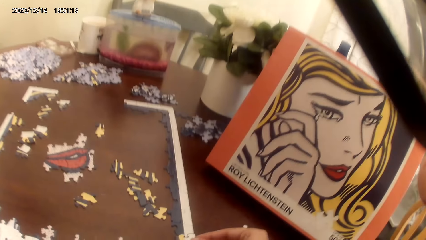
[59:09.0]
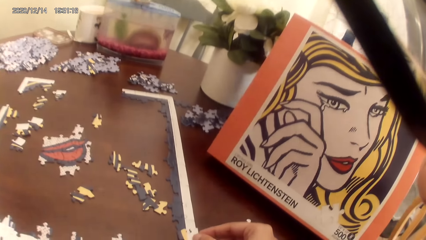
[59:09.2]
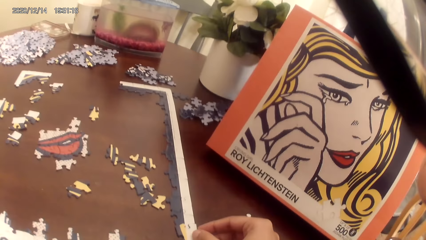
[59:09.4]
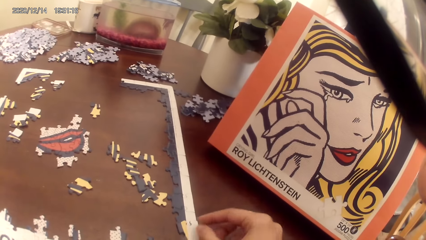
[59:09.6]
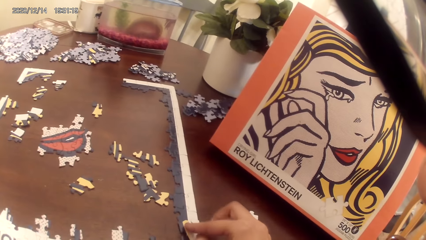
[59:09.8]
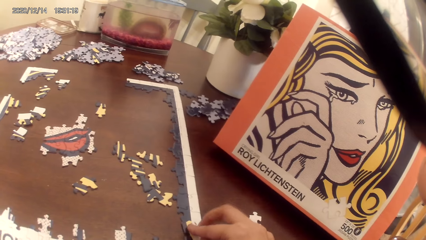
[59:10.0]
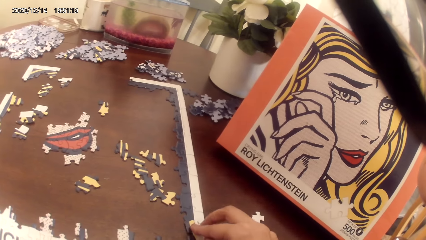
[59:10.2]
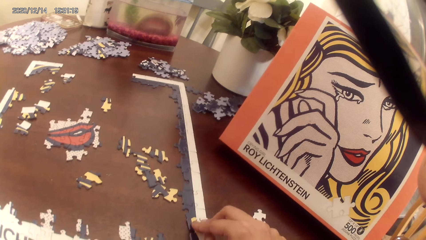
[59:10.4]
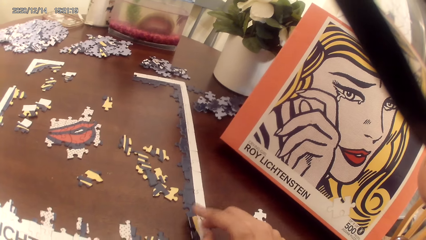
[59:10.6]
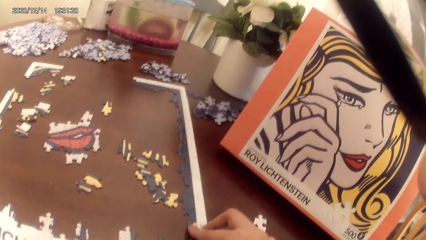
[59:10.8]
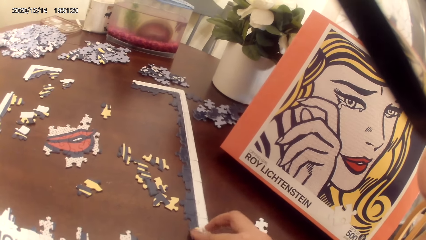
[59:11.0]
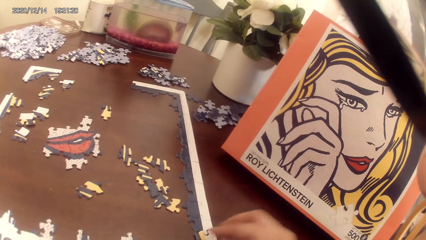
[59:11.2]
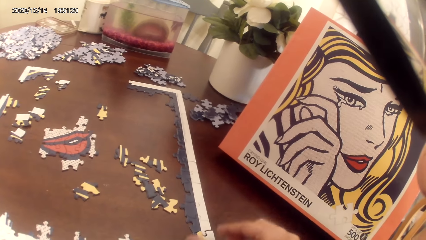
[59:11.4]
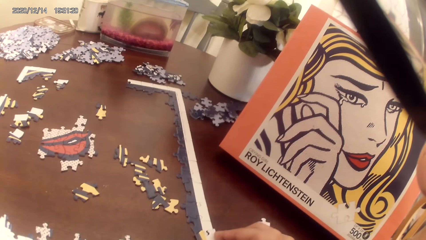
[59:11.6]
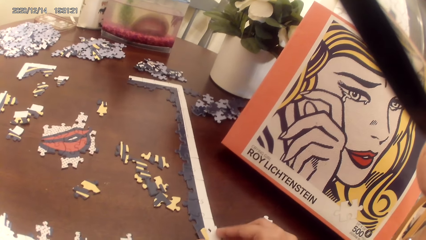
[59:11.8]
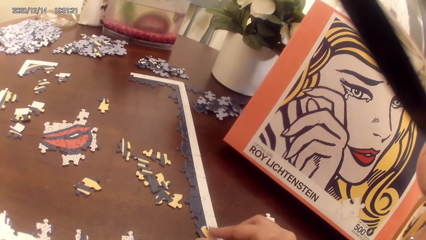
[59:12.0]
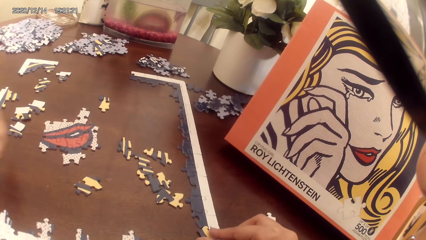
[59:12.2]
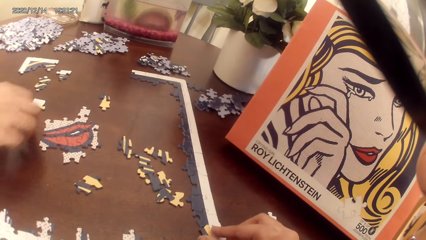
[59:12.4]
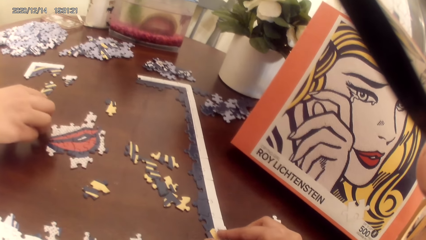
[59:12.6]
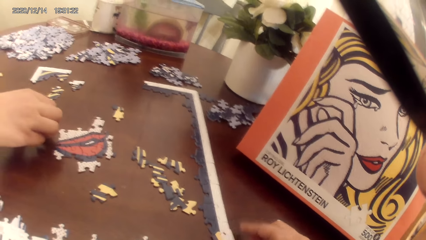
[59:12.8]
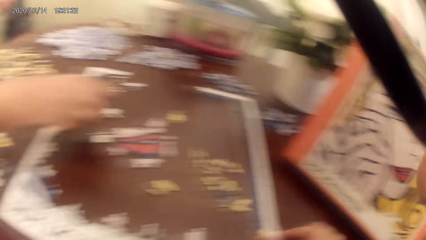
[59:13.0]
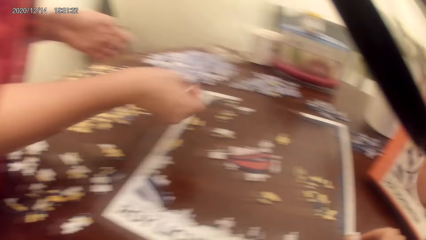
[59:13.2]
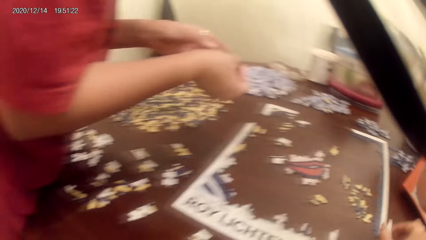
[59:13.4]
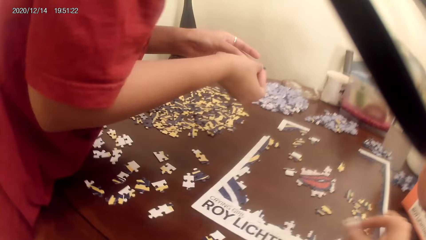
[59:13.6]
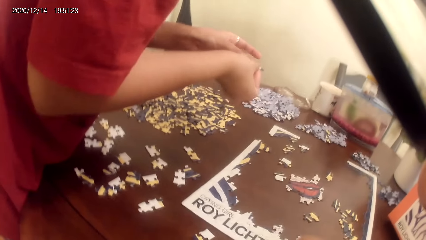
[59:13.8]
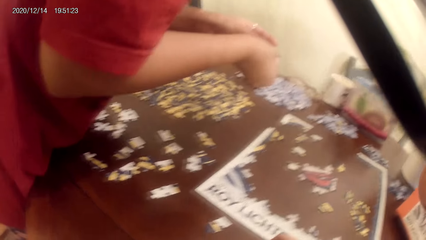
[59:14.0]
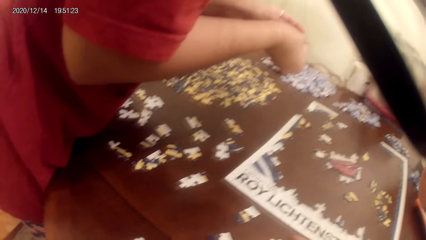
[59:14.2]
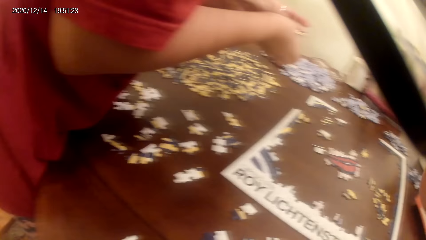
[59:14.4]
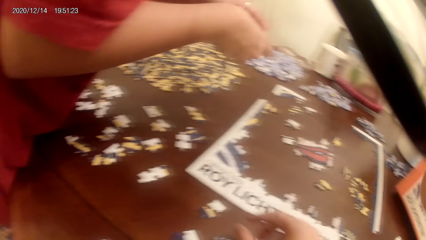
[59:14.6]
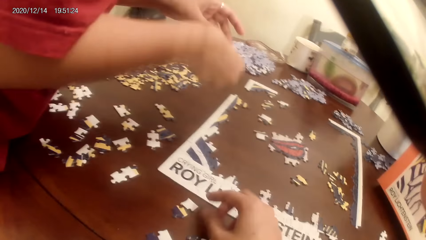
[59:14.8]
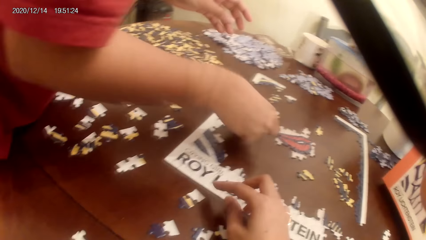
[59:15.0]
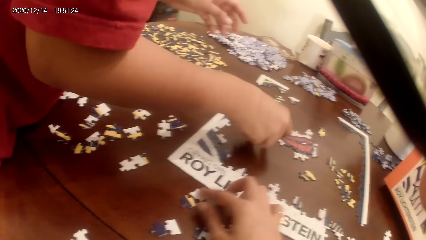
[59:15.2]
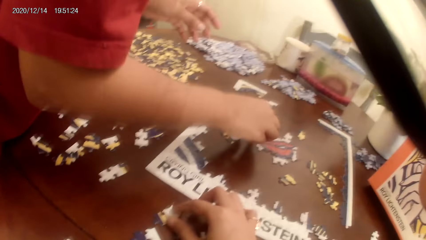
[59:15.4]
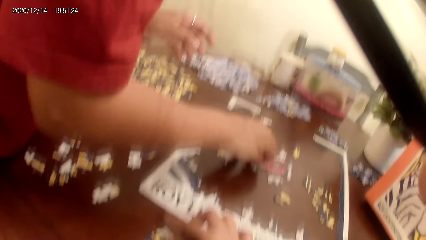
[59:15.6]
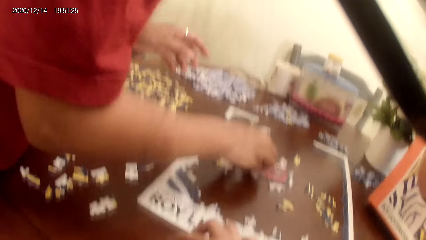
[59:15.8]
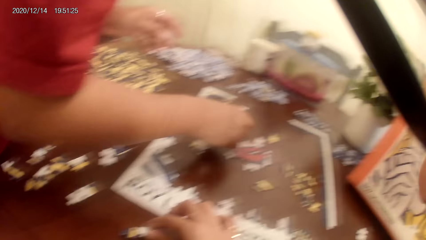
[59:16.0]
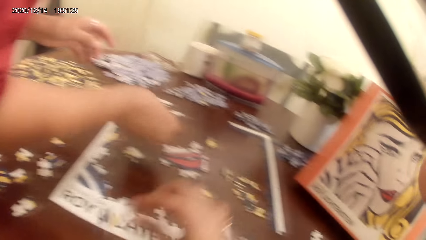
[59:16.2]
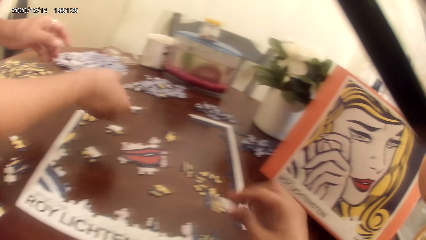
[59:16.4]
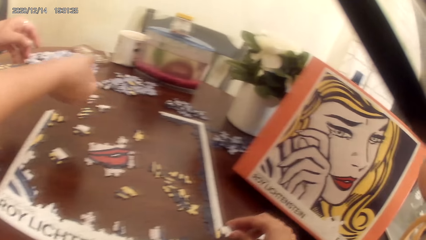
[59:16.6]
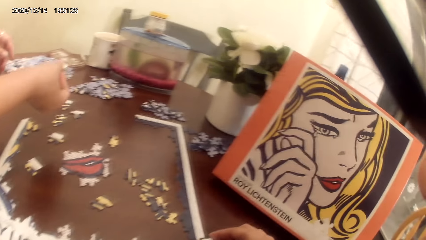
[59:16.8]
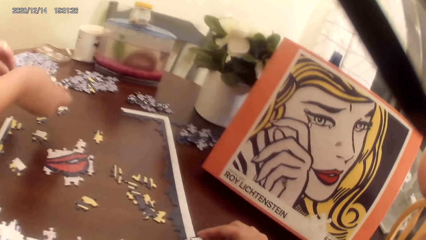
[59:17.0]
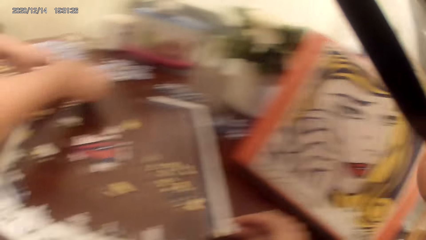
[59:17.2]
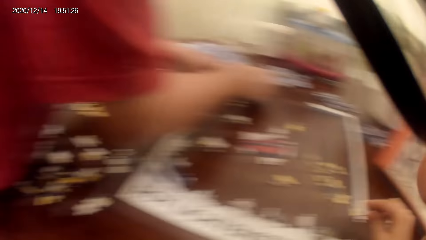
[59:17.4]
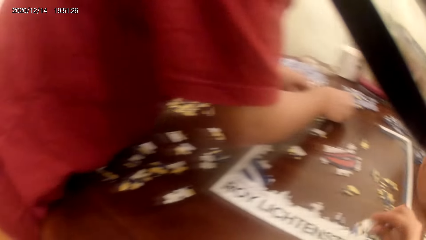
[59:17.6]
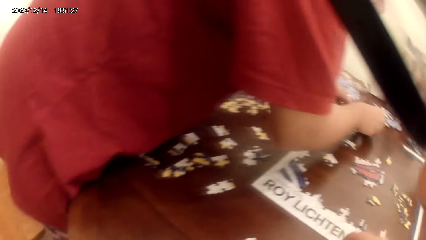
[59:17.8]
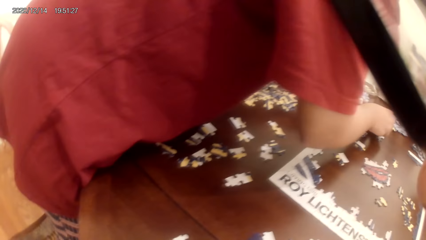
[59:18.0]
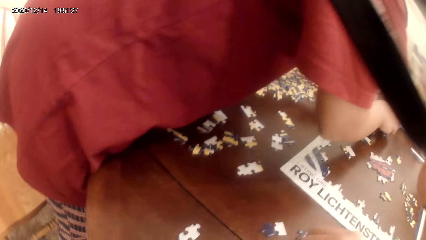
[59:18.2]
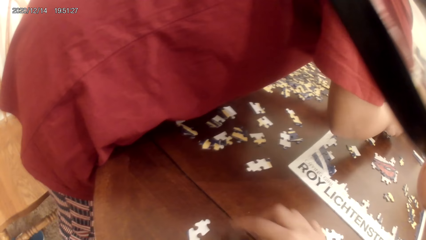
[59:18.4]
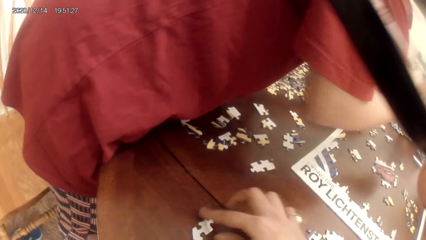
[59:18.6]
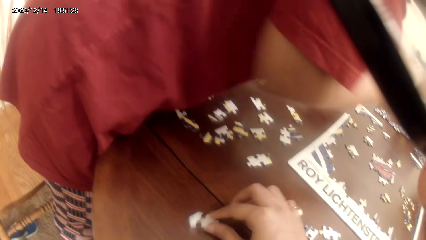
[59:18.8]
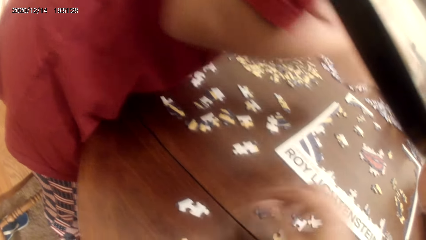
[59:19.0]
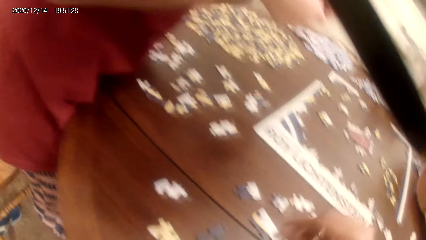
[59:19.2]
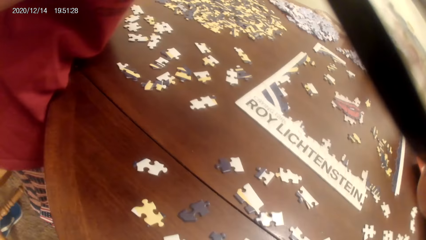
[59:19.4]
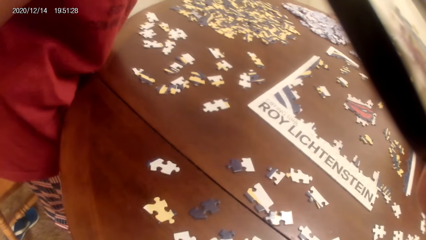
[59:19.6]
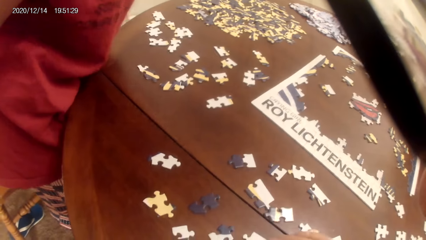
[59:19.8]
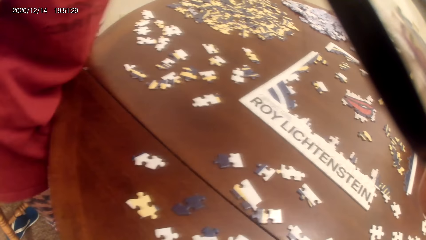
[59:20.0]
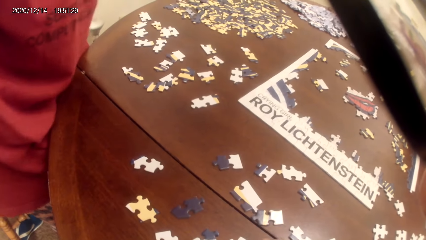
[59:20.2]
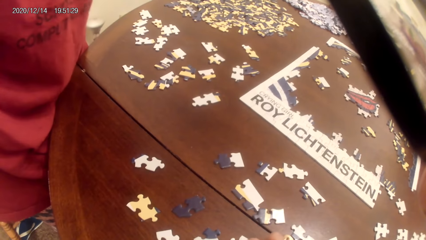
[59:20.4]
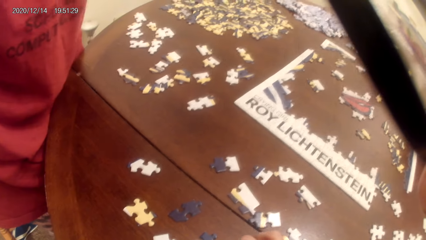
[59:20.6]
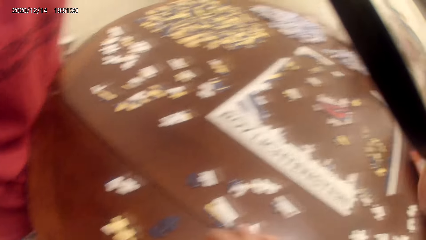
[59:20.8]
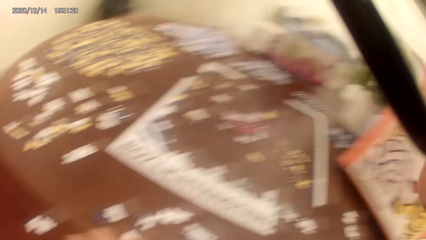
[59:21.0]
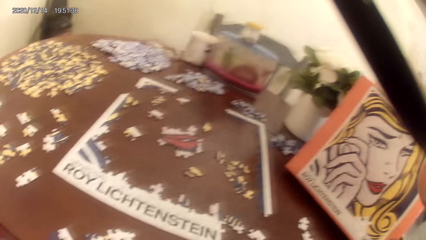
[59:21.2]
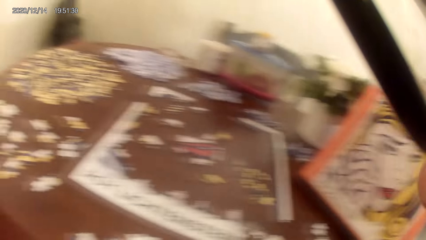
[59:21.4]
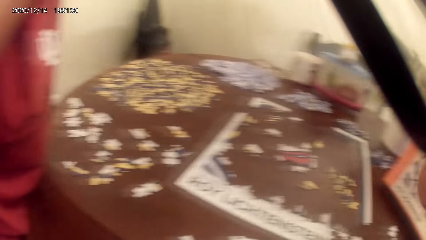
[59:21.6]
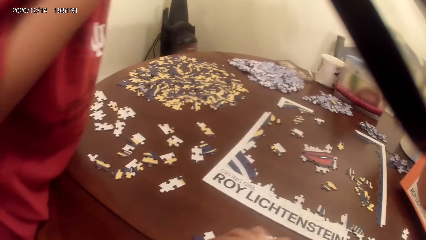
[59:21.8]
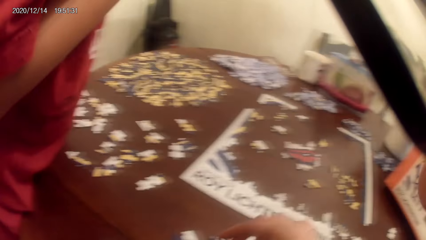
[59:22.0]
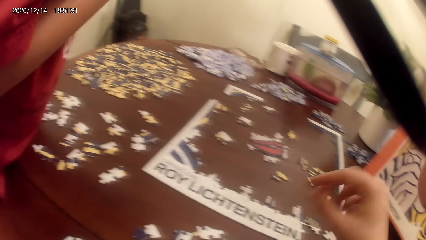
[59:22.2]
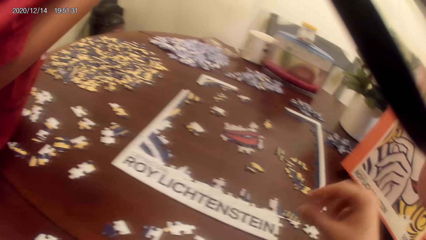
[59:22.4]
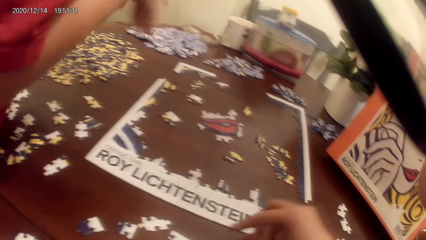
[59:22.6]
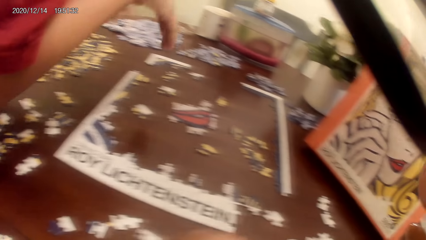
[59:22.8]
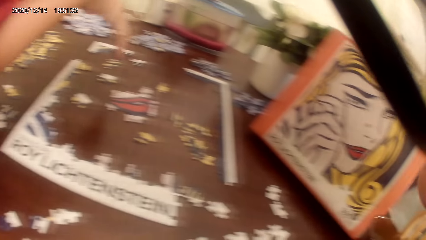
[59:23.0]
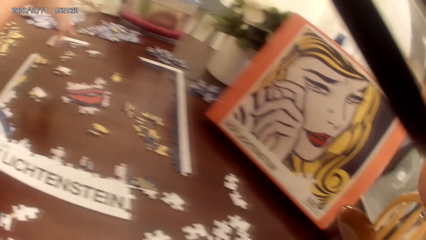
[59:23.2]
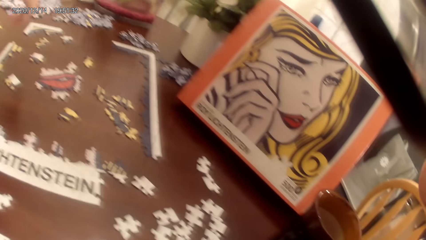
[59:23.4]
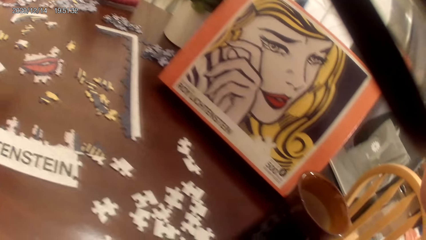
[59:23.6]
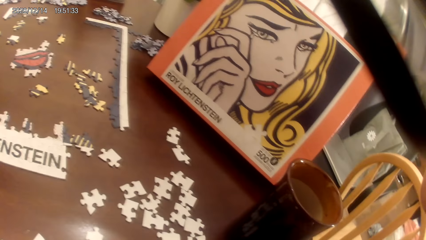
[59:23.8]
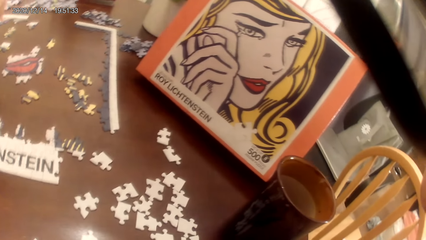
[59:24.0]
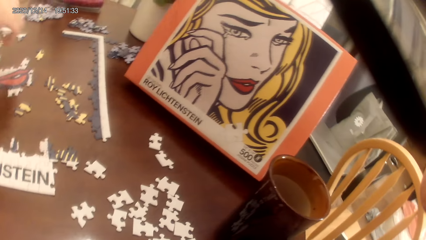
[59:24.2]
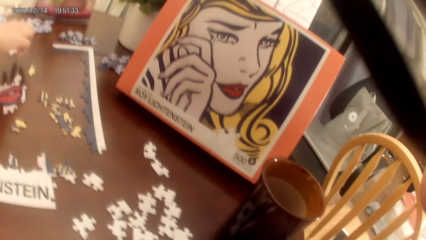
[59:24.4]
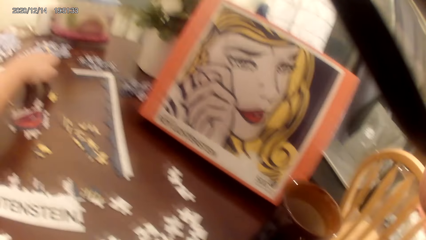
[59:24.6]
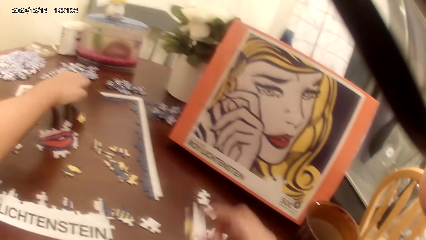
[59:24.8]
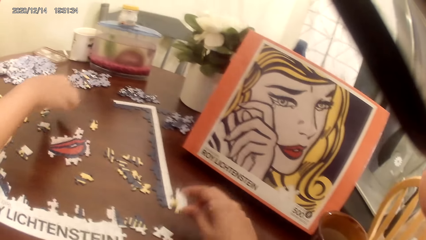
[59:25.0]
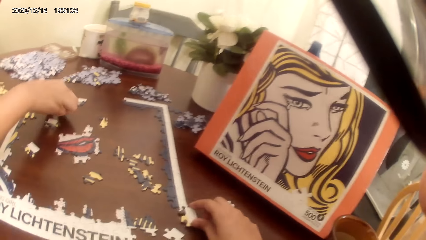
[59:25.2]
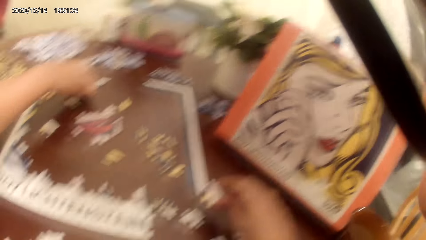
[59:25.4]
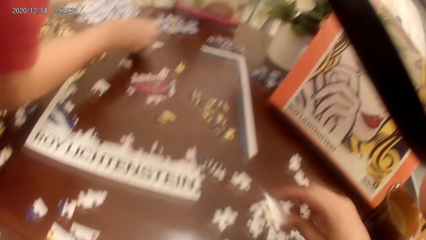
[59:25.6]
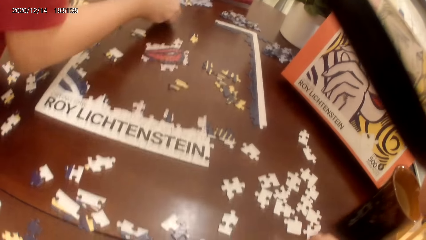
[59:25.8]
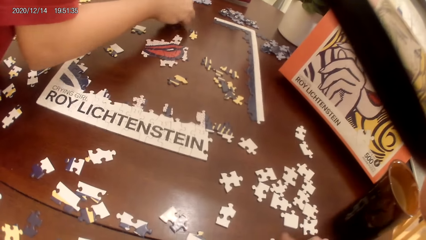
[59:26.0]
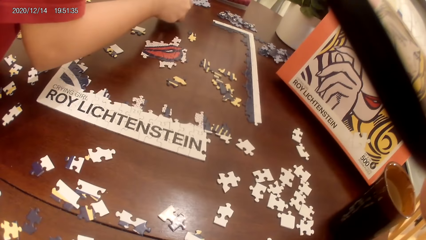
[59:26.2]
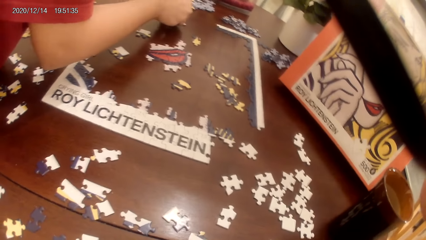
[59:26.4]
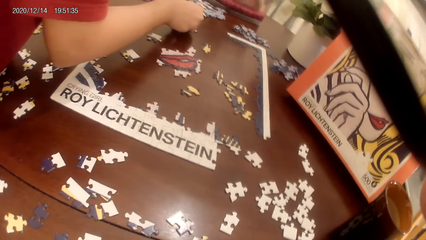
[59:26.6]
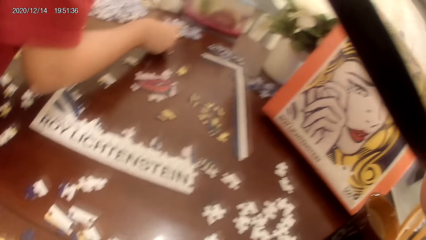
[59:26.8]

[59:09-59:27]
The camera wearer arranges the puzzle. They play the jigsaw puzzle. A person picks up a puzzle piece. The person arranges the puzzle. The camera wearer picks the puzzle. They arrange the puzzle and play the jigsaw puzzle.
